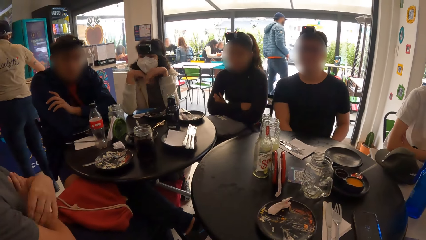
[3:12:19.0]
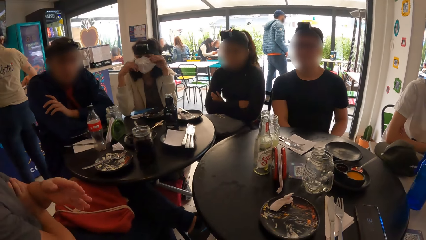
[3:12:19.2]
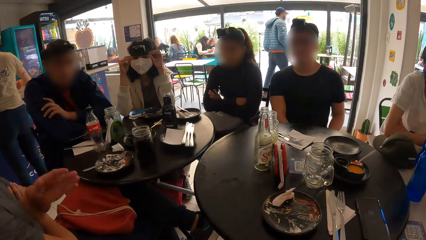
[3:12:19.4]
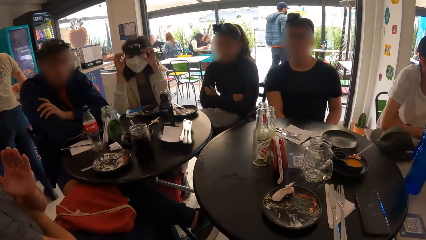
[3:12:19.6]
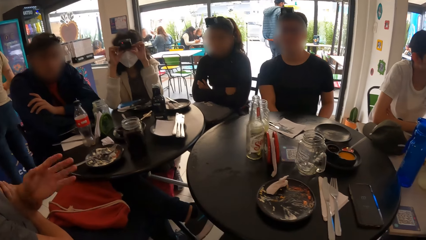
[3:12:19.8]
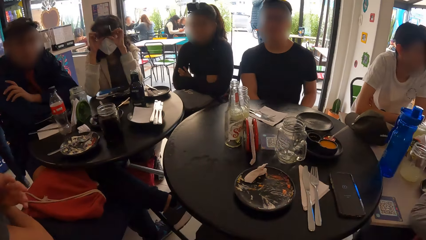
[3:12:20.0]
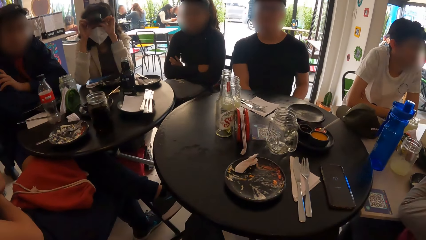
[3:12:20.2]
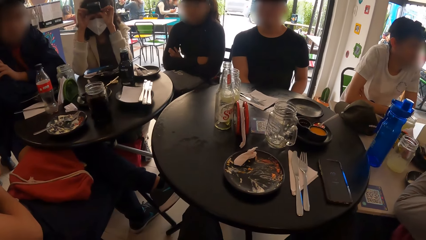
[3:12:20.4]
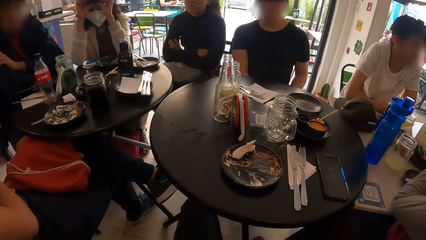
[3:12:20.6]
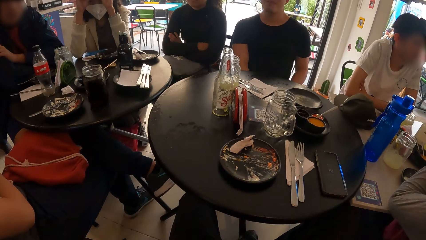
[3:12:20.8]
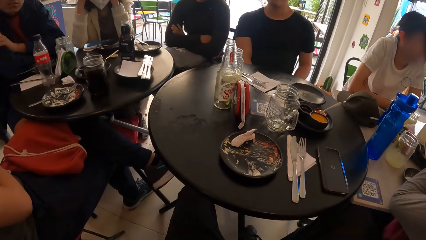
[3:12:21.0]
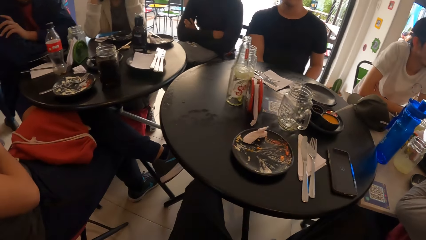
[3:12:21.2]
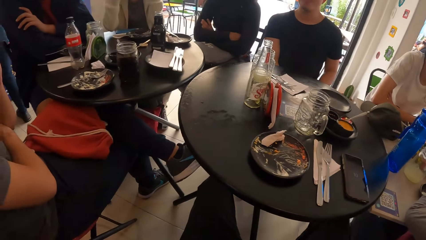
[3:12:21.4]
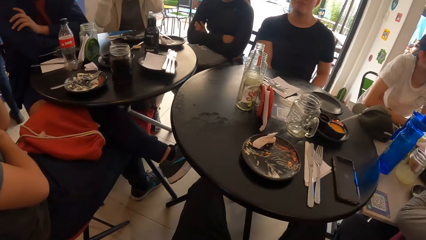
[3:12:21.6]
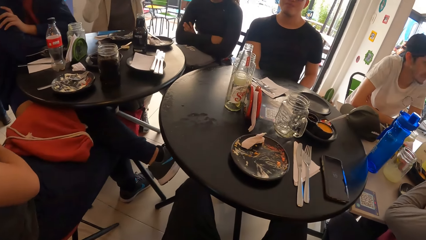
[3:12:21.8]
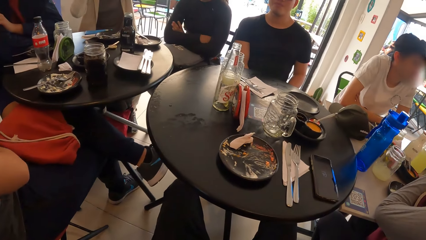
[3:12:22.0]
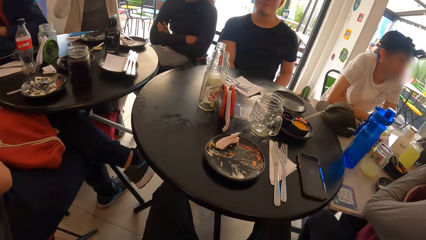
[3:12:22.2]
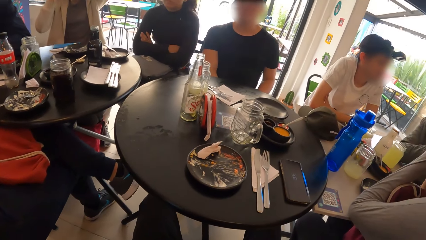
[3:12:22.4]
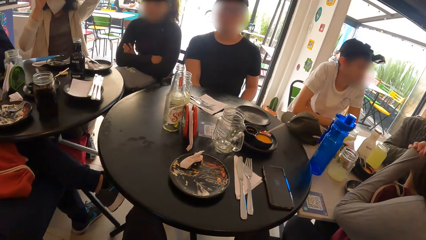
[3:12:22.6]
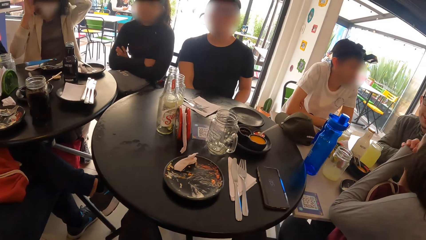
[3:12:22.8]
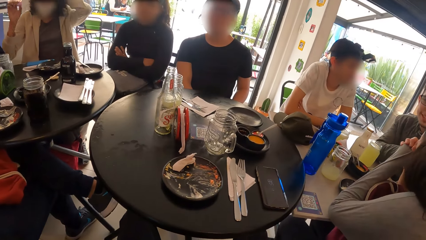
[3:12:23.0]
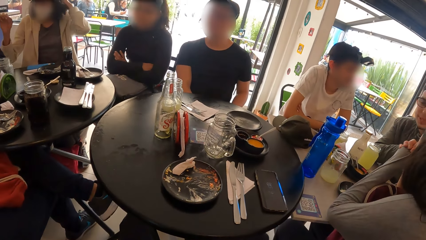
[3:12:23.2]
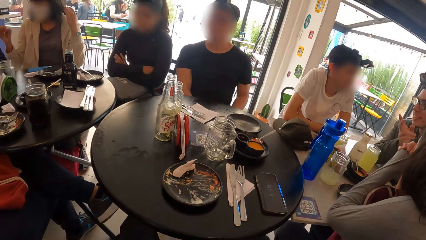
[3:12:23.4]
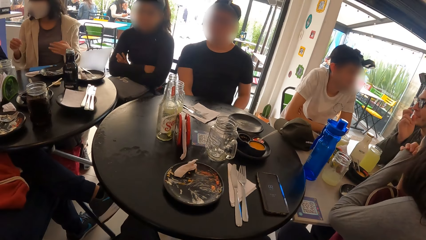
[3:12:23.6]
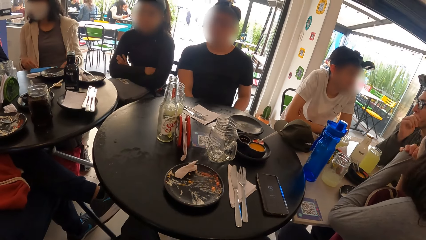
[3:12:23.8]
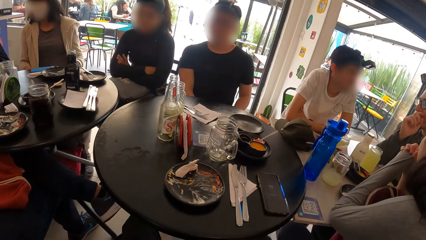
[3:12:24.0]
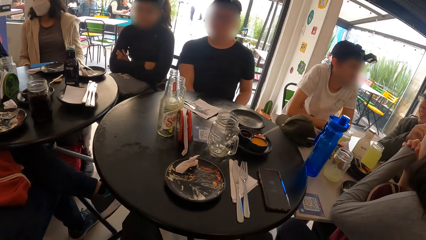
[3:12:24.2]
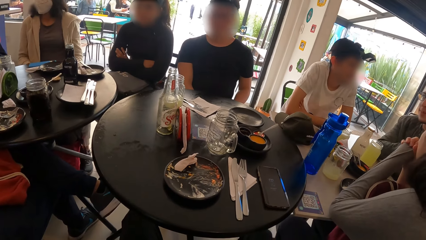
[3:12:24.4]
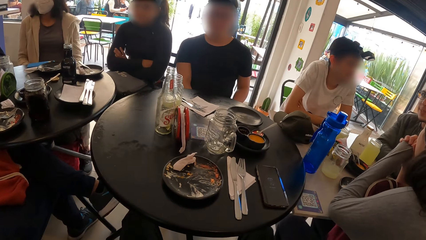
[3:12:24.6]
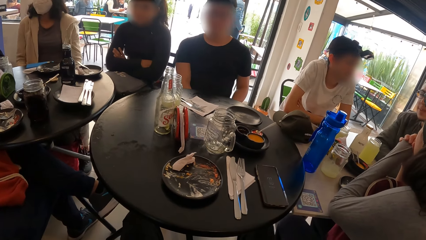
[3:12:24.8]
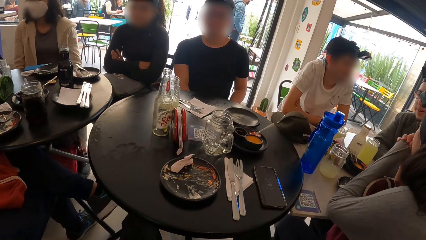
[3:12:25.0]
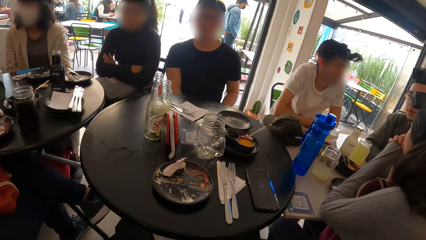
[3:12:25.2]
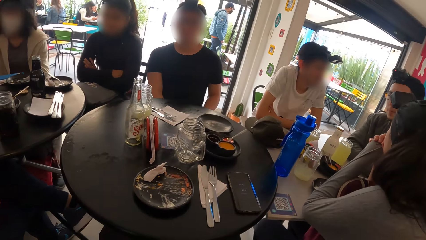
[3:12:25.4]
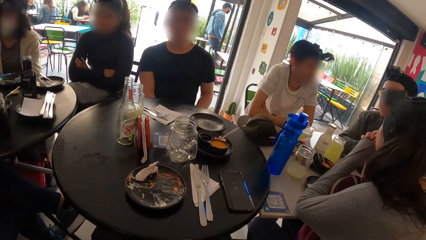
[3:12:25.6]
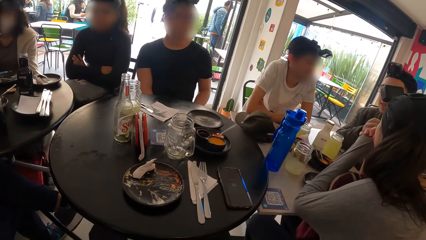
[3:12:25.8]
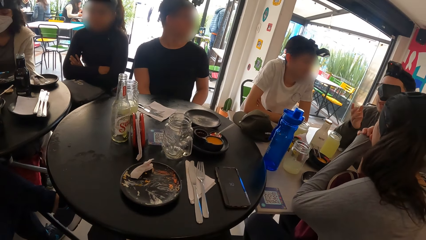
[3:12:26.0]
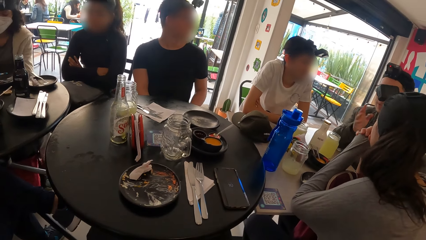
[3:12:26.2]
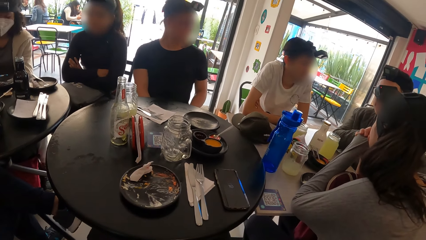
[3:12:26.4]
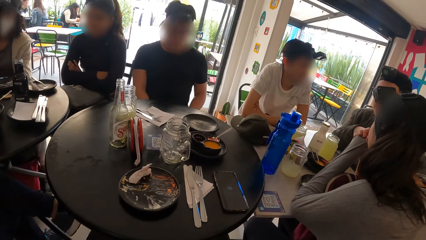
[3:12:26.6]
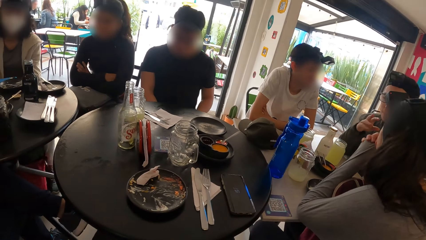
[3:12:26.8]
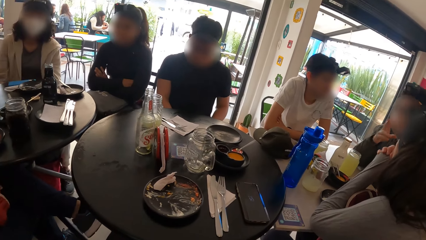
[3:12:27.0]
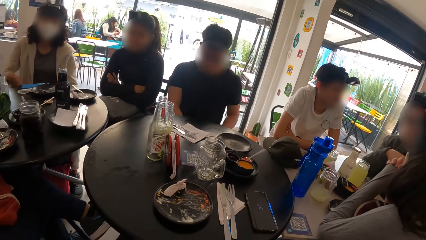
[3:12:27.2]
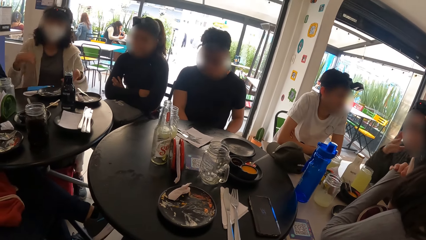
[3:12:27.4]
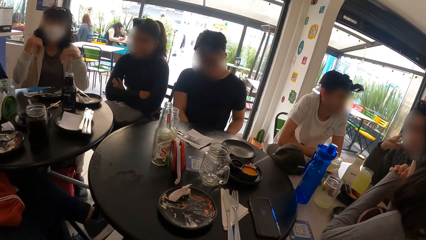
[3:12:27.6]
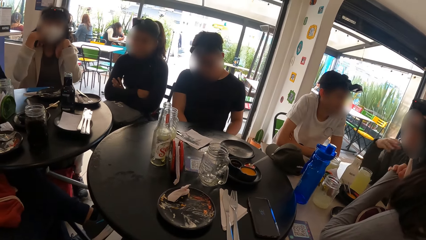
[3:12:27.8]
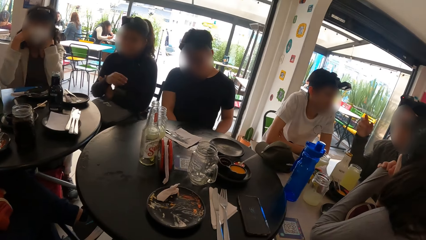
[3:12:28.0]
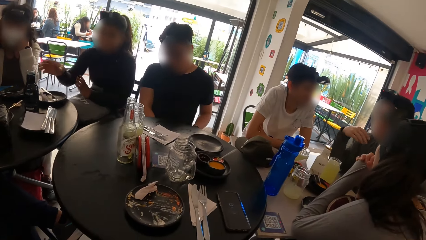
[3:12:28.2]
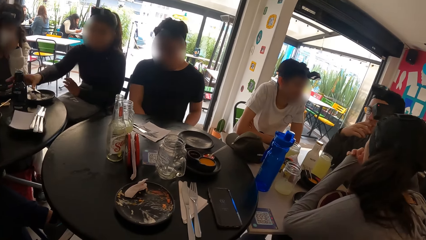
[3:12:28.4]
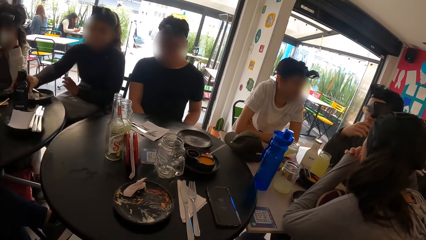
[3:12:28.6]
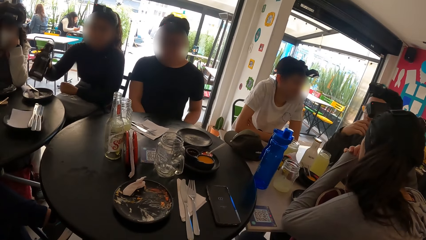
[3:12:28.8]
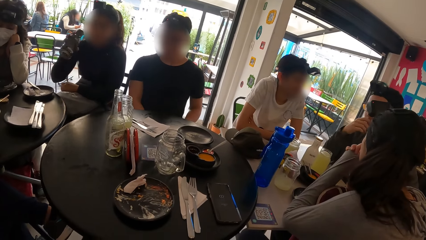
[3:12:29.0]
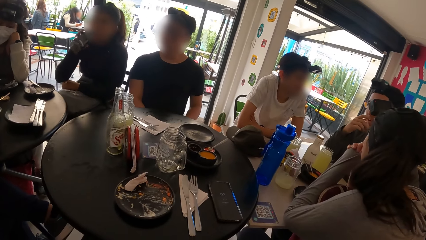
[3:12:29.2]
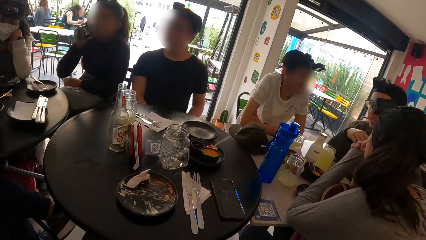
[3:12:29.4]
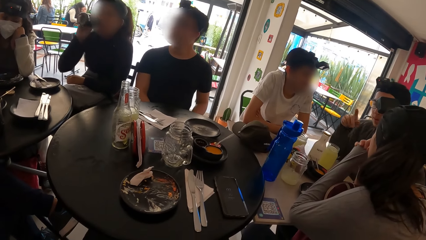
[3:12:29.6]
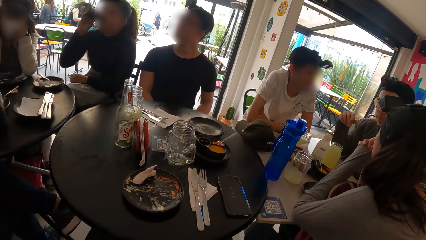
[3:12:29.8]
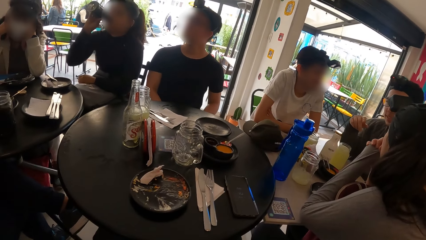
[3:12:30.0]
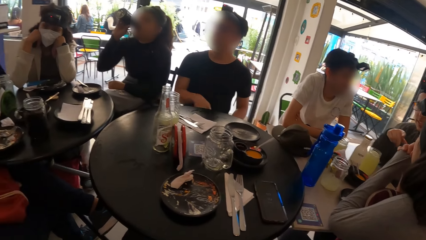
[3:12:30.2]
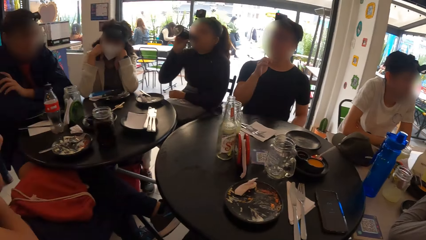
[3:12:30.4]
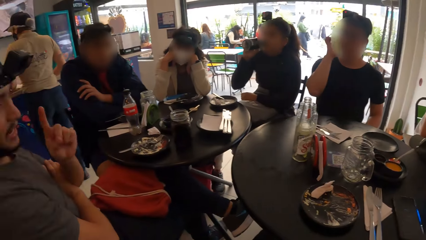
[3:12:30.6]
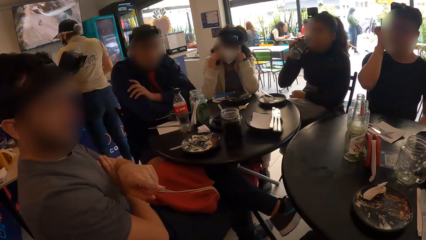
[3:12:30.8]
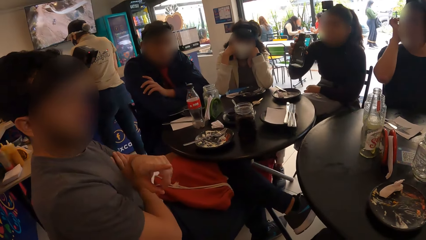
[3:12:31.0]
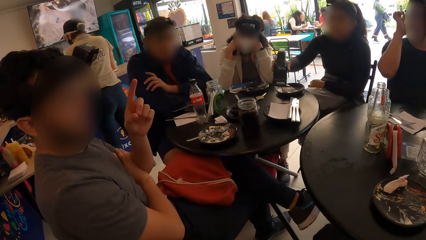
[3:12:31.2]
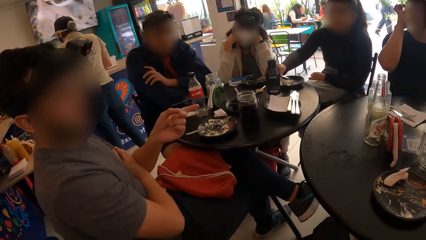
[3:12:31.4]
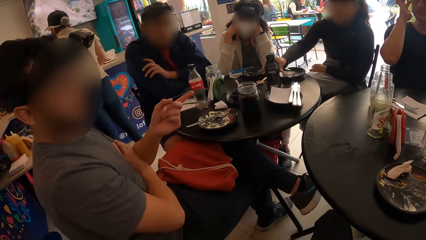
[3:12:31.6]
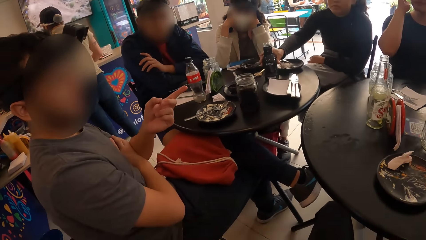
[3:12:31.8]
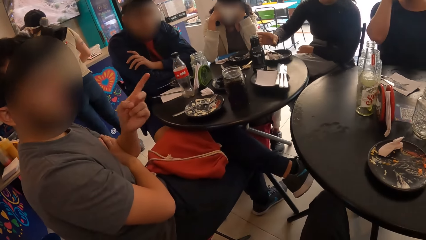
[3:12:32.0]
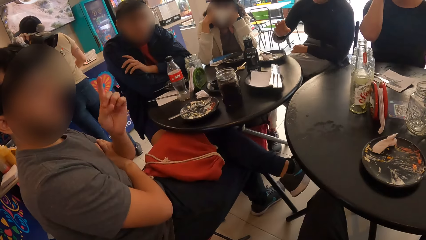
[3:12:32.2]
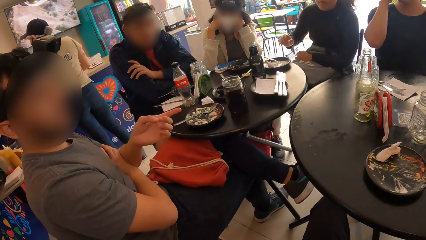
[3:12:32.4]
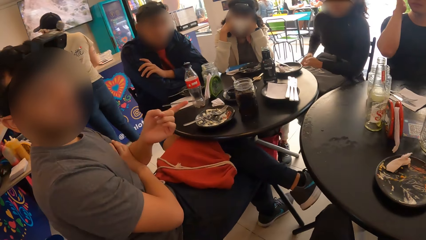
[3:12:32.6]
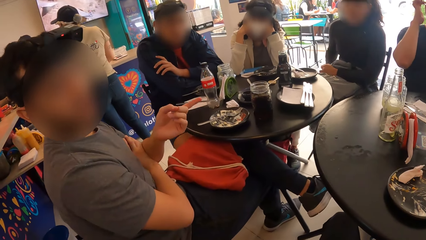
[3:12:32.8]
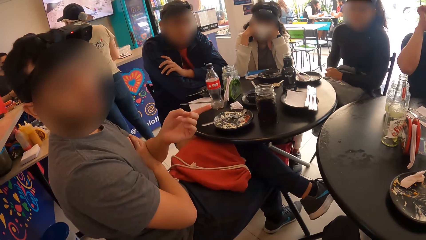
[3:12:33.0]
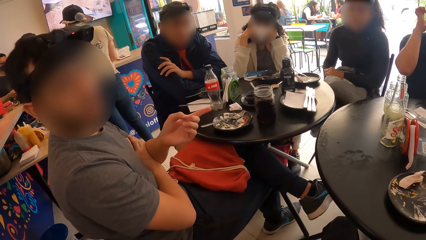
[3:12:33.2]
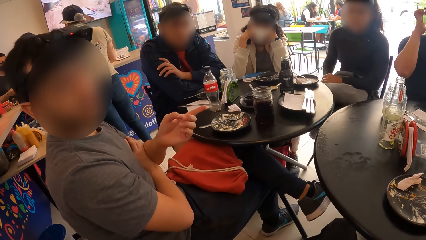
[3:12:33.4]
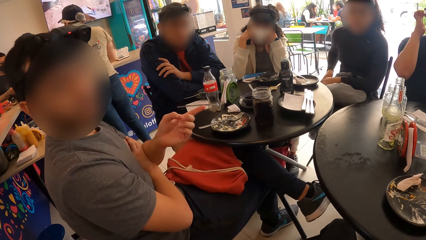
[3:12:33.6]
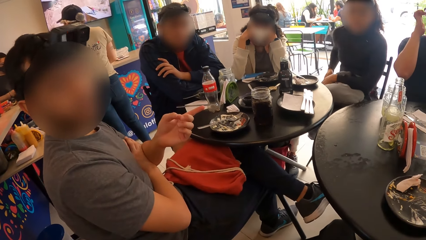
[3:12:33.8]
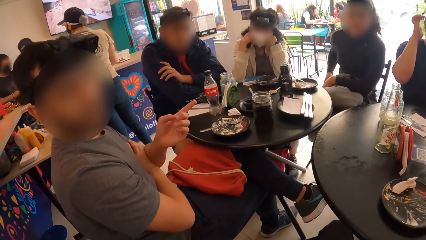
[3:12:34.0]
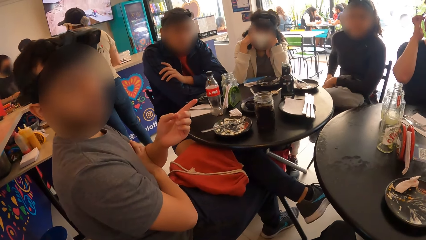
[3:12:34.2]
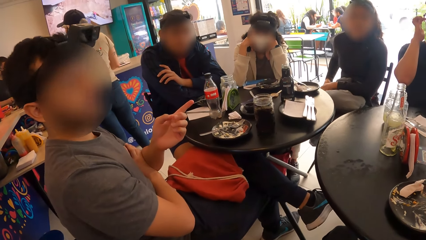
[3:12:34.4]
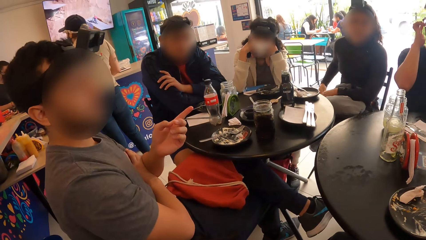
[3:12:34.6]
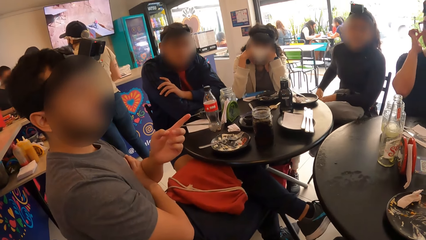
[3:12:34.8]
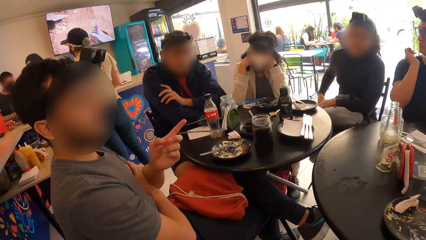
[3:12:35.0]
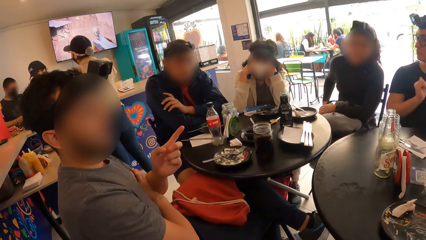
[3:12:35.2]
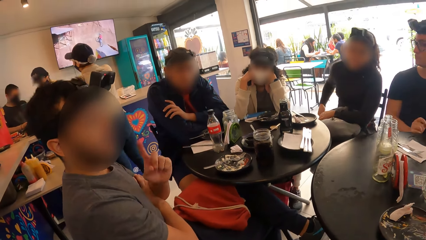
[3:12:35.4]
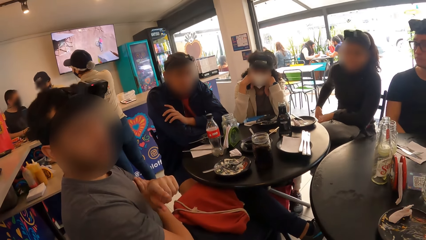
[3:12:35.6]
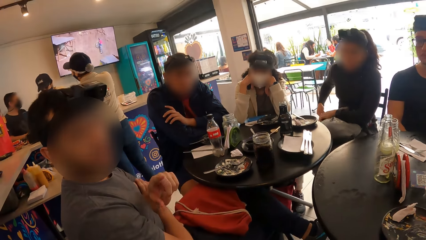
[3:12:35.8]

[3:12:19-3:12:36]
A woman adjusts the camera on her head with both hands. The camera wearer looks around the restaurant. A man looks at the camera wearer. The camera wearer converses with the team. Another woman picks up the bottle from the table with her right hand. The other woman drinks from the bottle in her right hand. The other woman picks up something. The camera wearer looks at another man. The other woman places the bottle in her right hand on the table.
